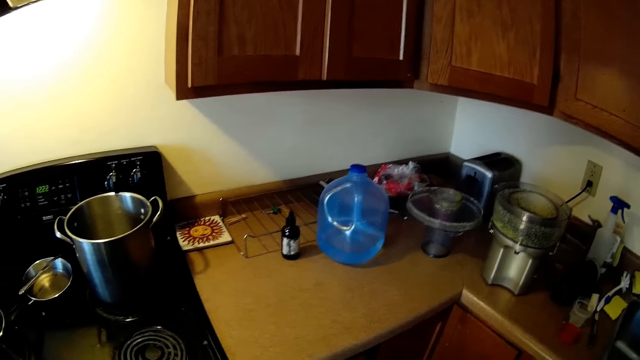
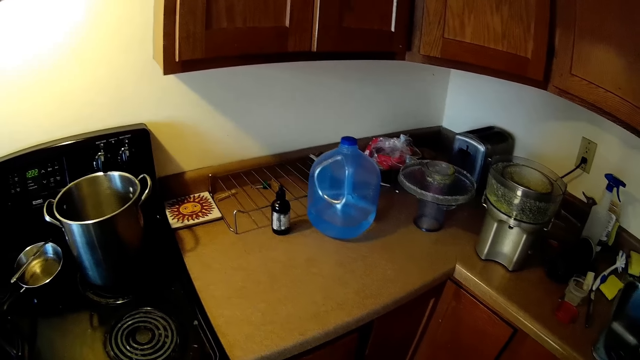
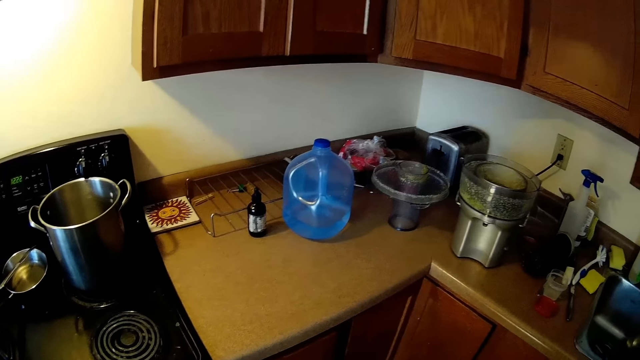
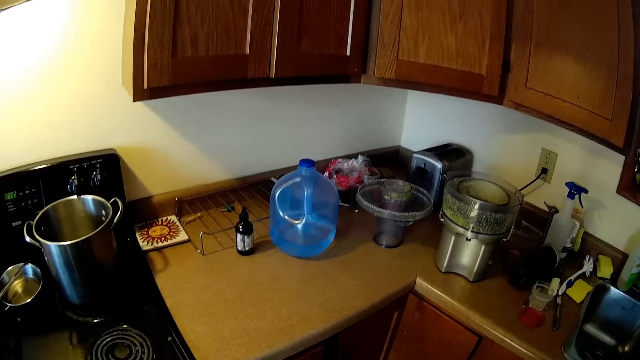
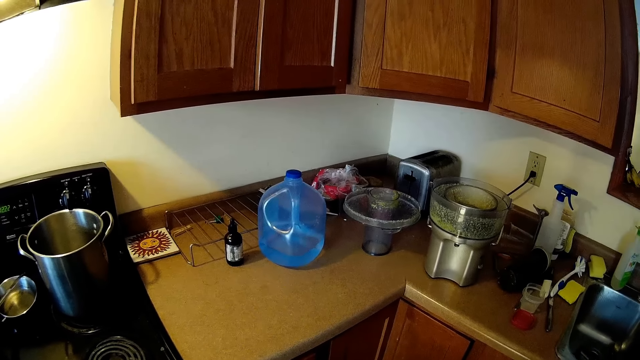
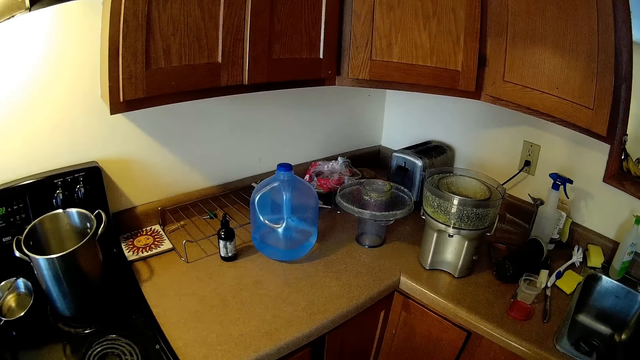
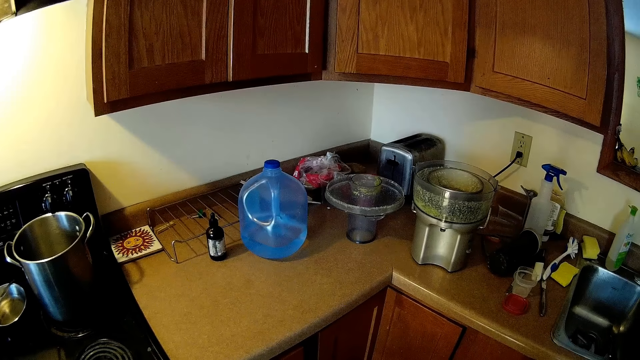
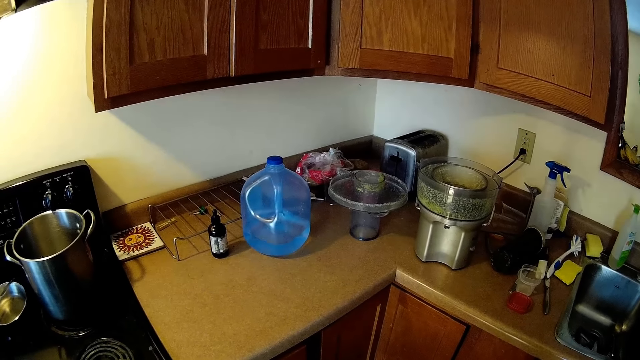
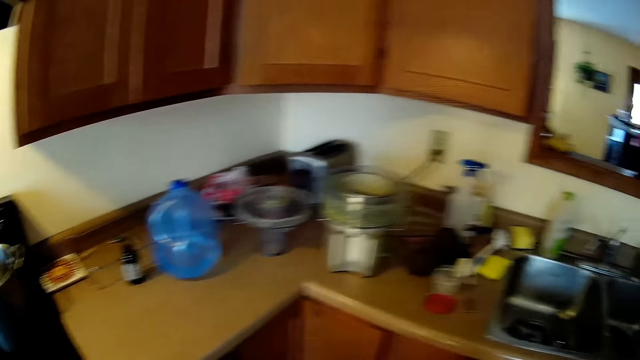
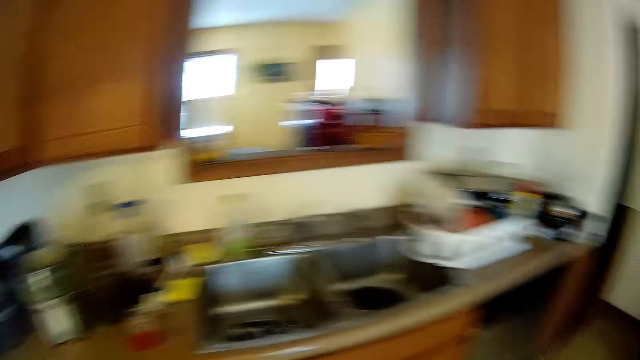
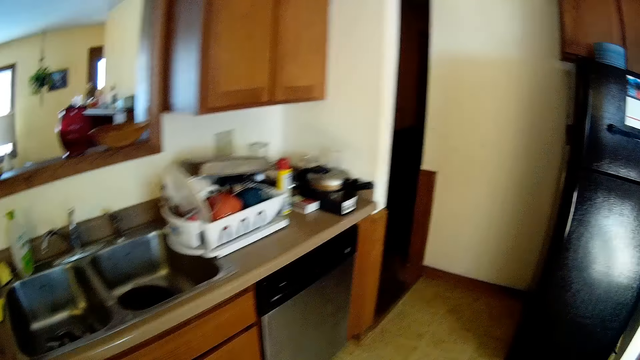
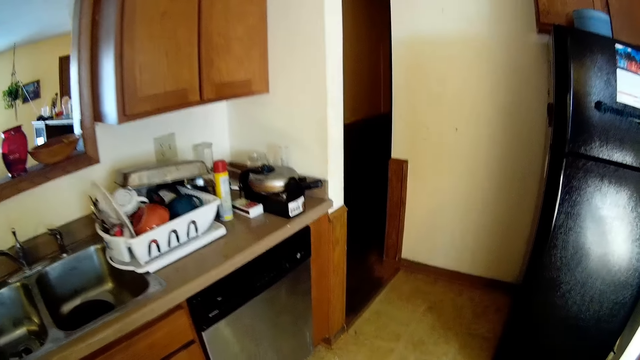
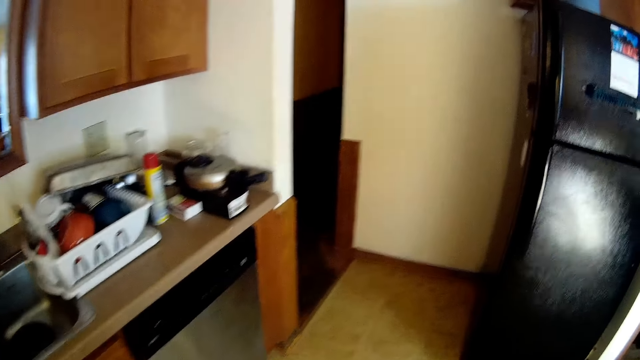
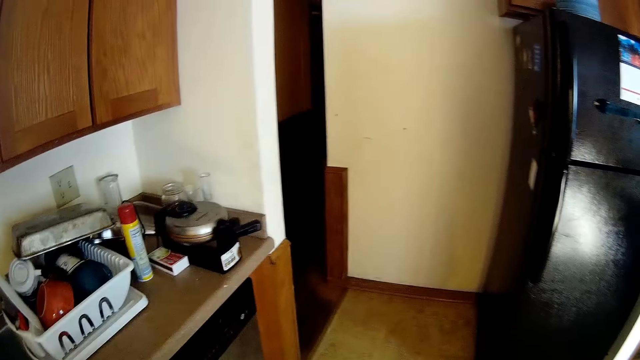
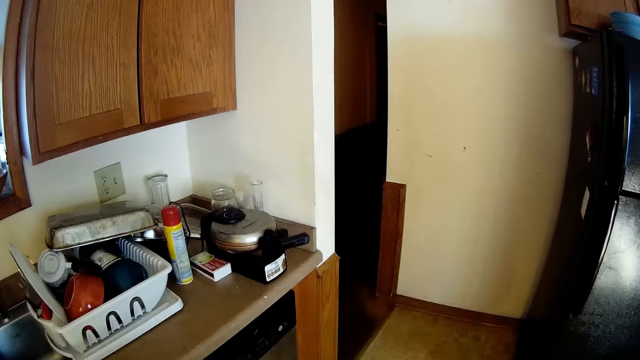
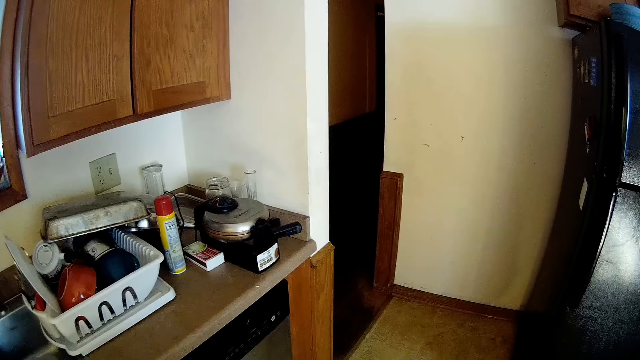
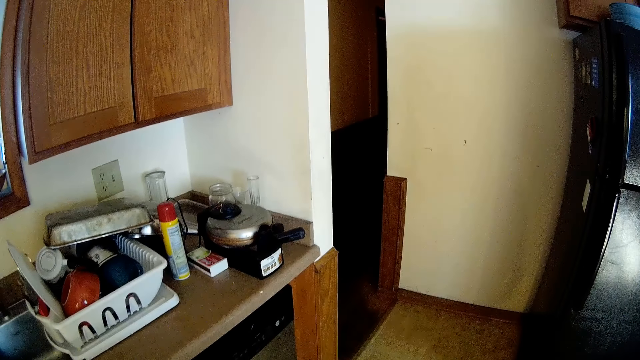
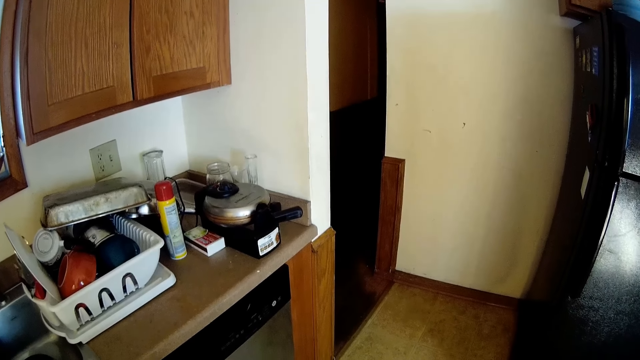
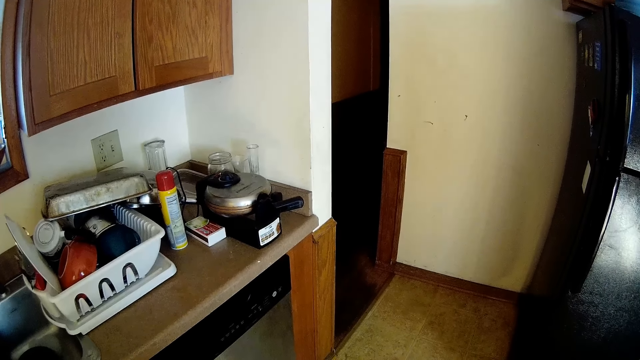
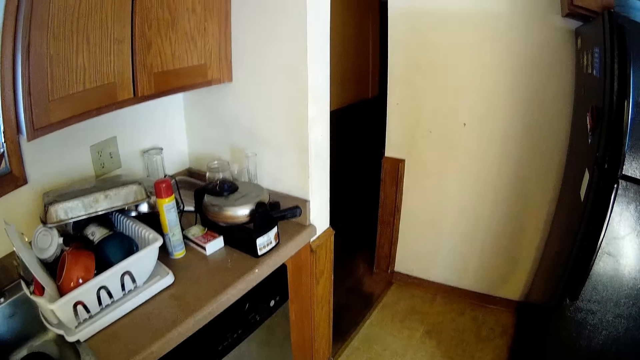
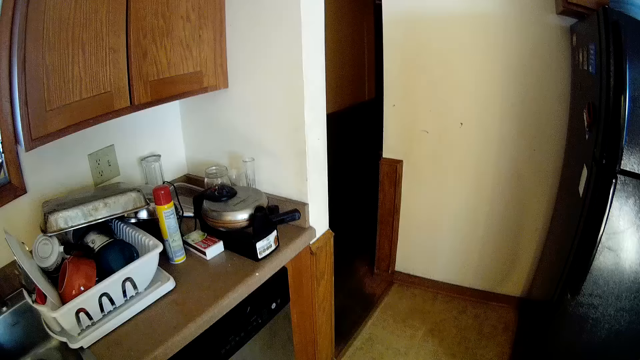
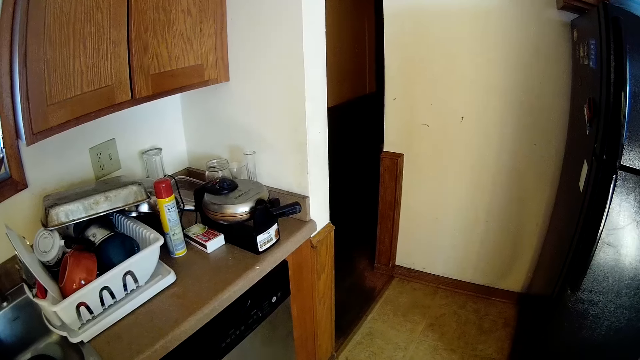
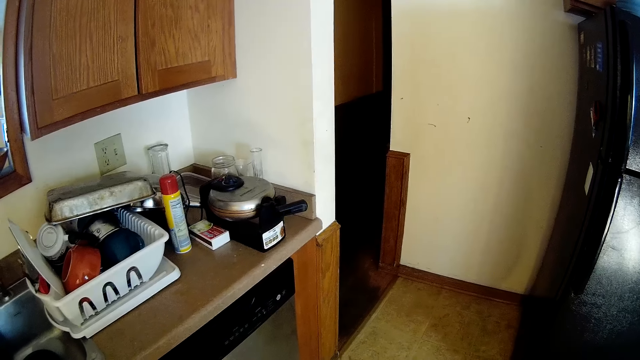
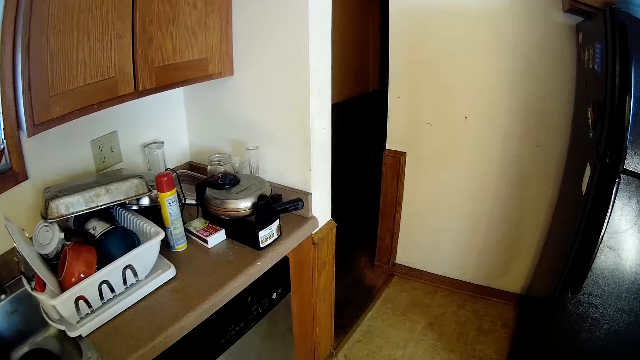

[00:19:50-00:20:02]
The camera wearer moves towards a white plate rack on the table. They look around the kitchen.

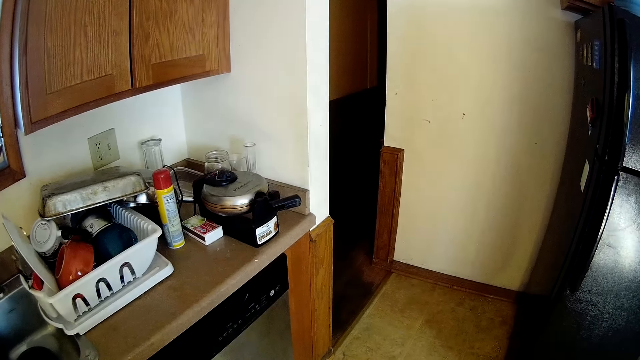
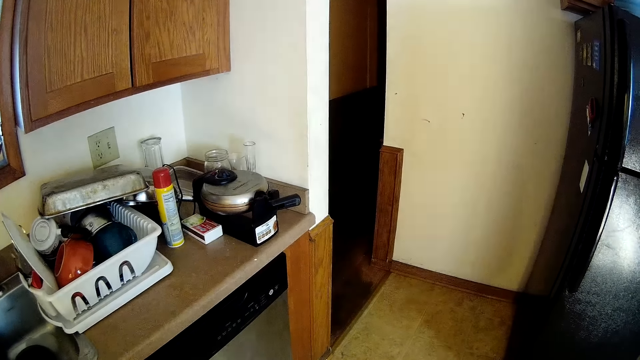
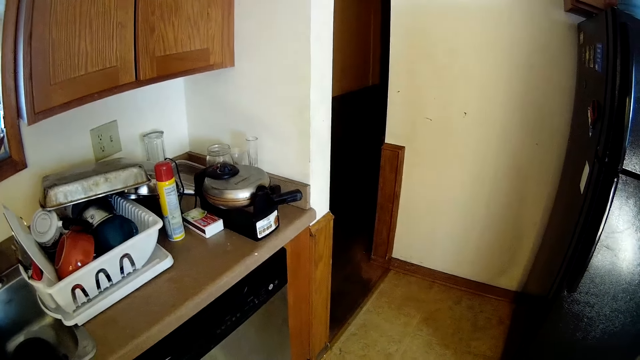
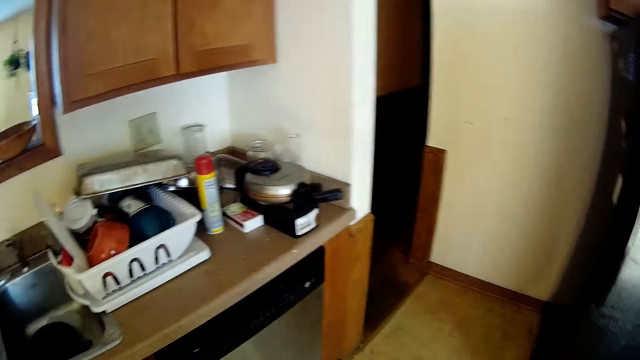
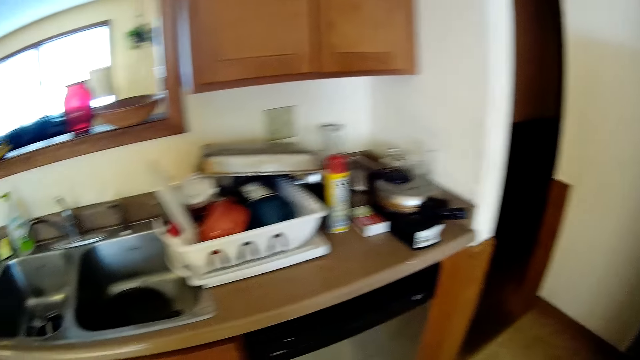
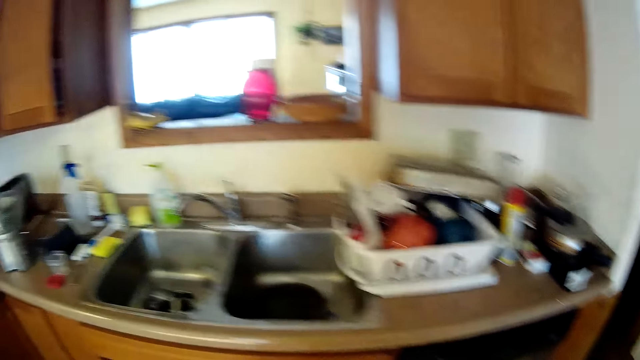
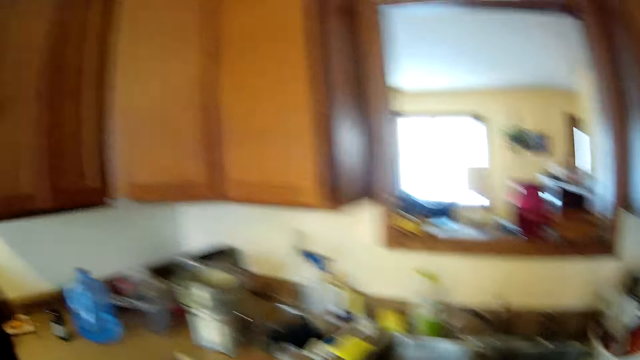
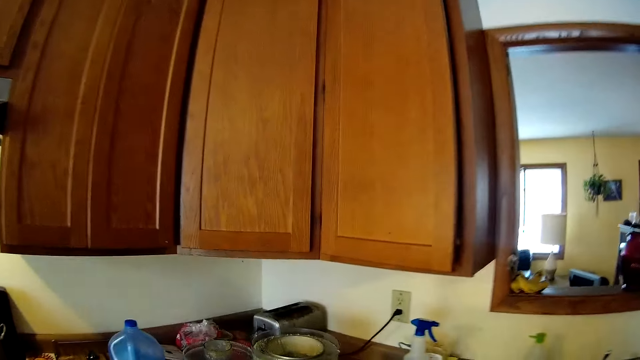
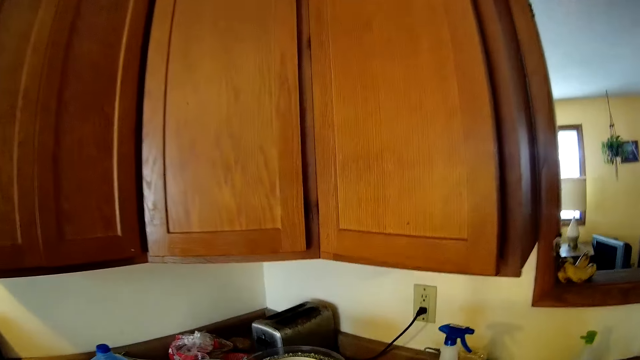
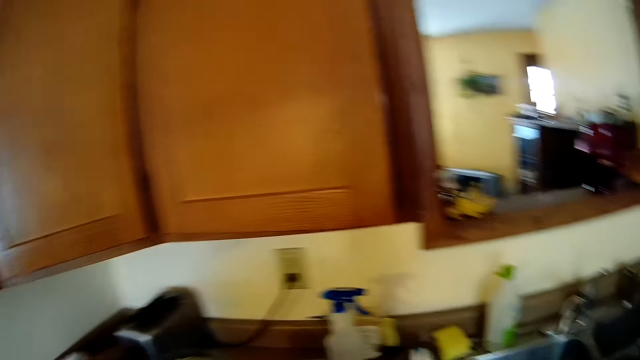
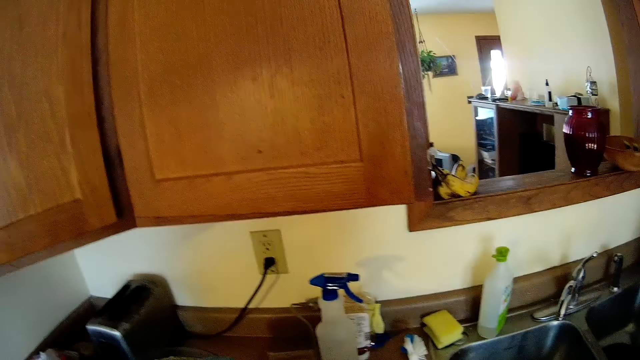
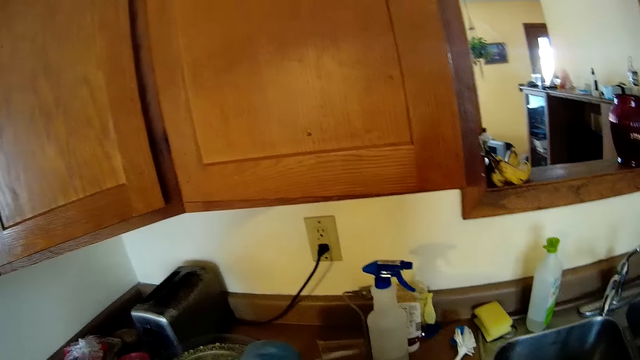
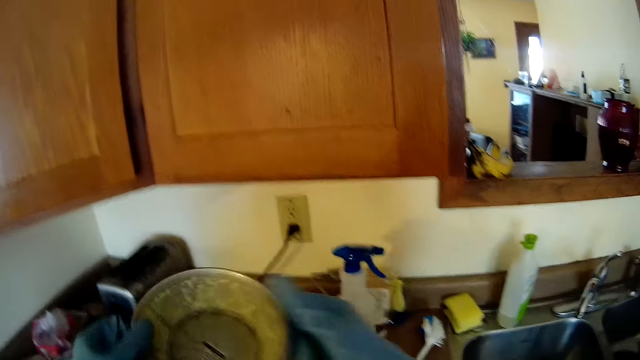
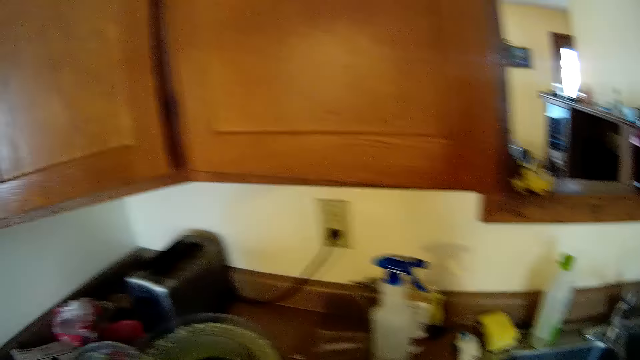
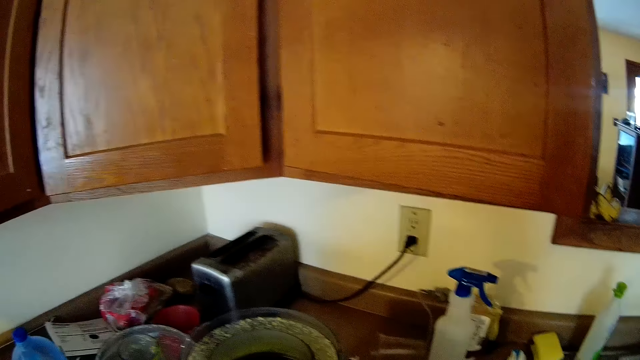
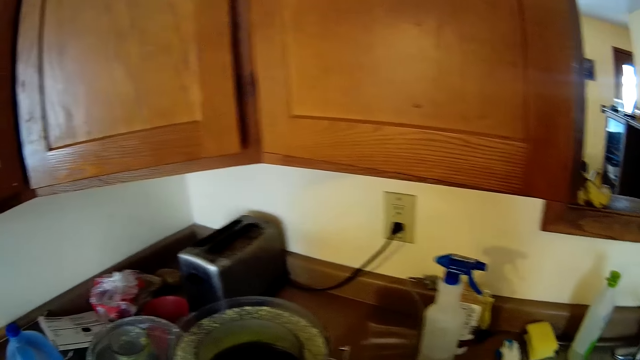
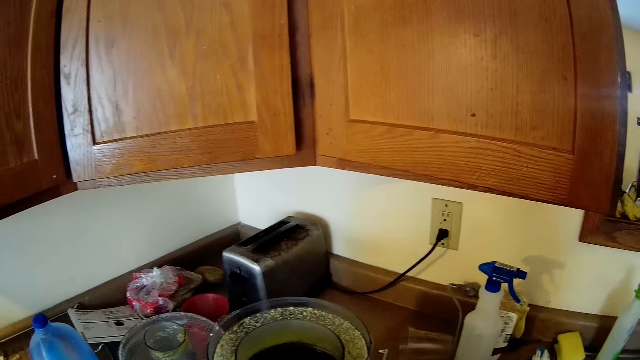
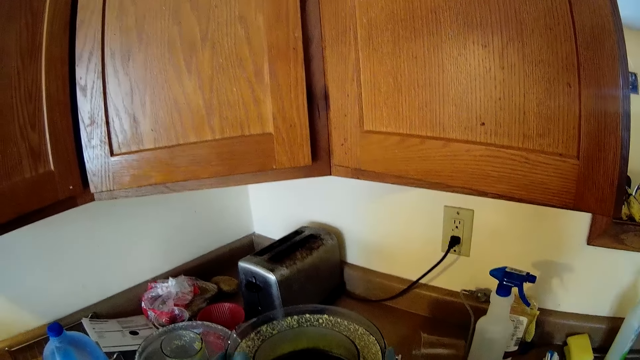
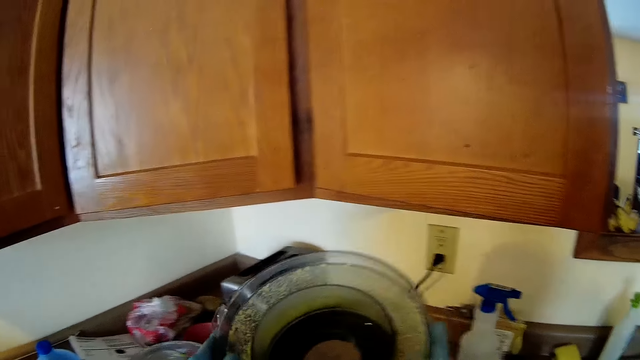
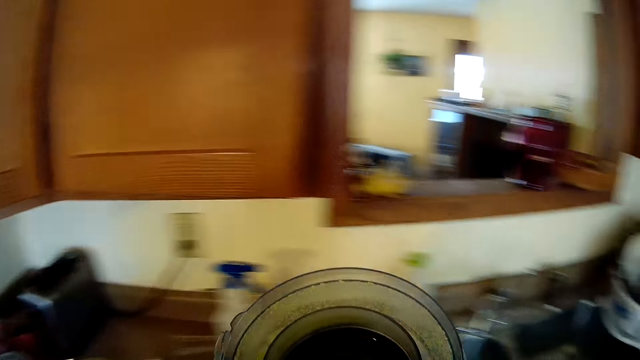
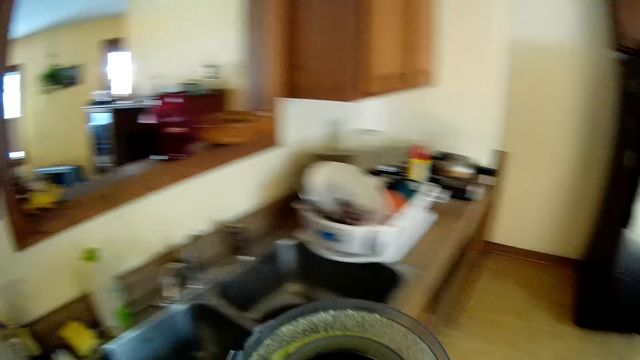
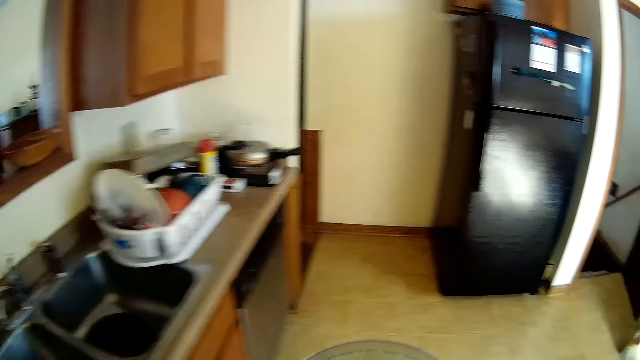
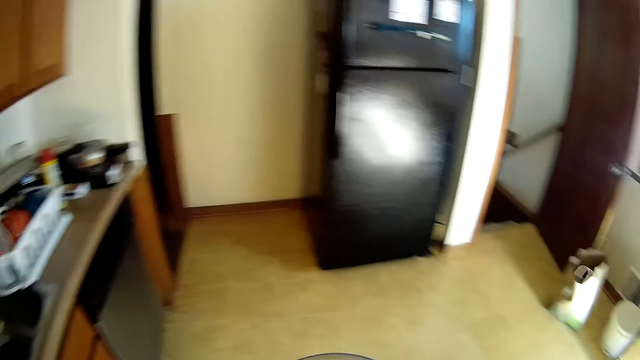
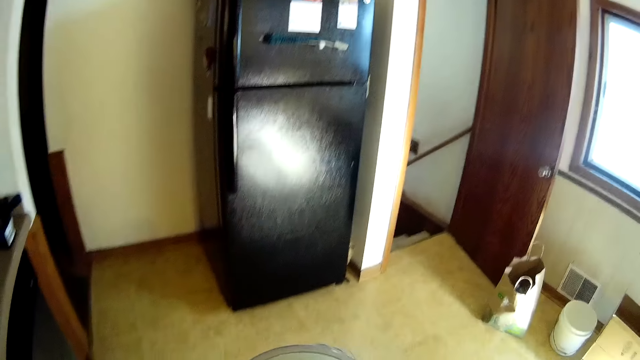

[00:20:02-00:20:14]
The camera wearer moves towards the food processor on the table. They remove a part of the food processor with both hands. They lift up the food processor from the table with both hands. They walk around the kitchen.
